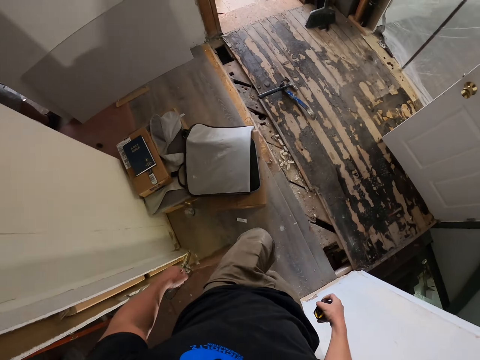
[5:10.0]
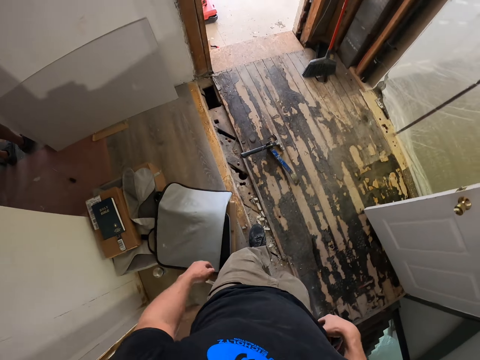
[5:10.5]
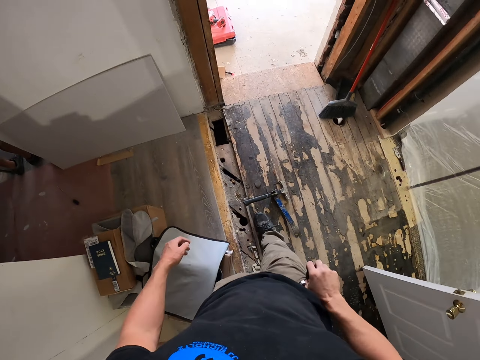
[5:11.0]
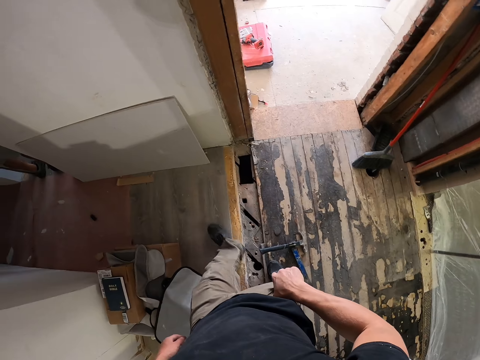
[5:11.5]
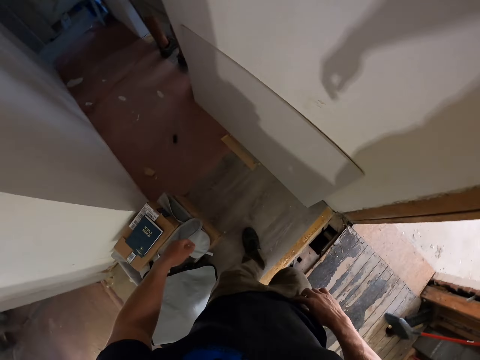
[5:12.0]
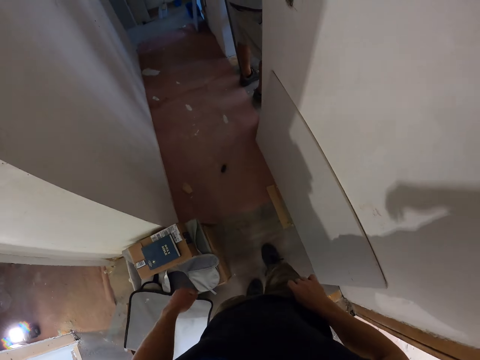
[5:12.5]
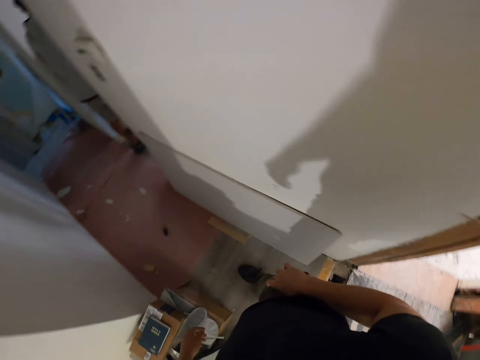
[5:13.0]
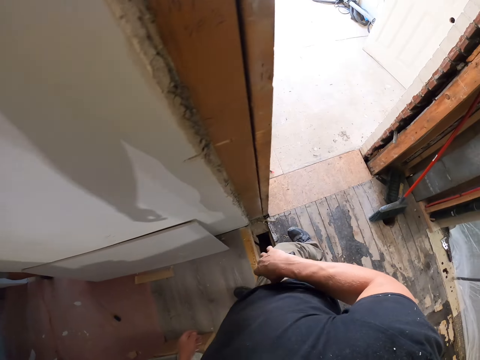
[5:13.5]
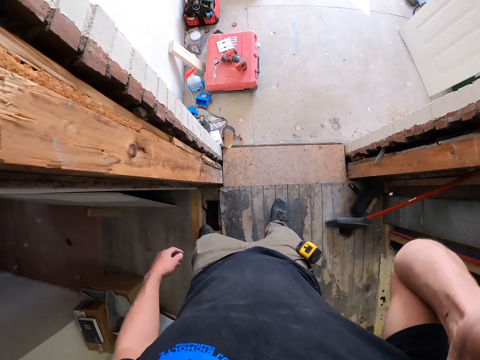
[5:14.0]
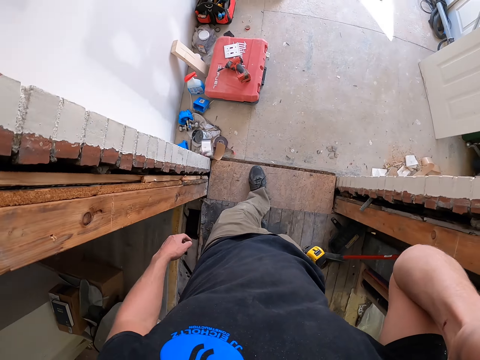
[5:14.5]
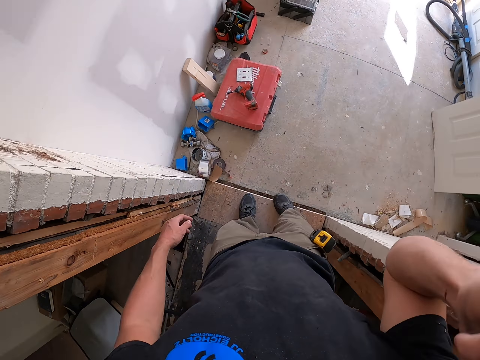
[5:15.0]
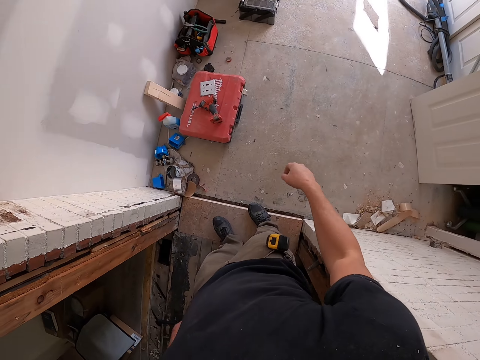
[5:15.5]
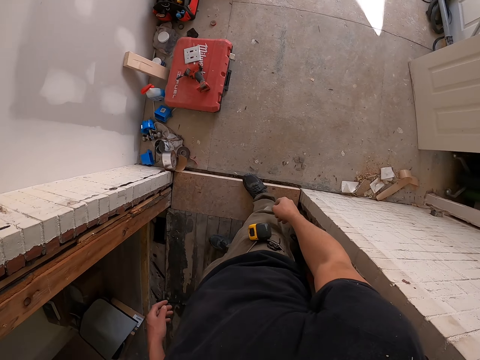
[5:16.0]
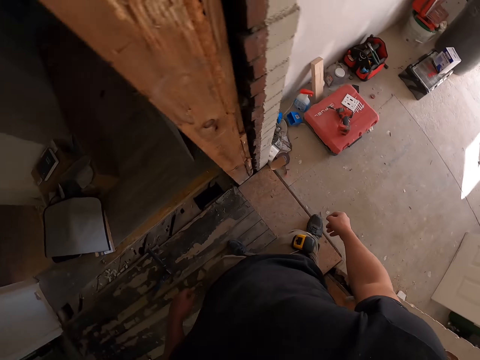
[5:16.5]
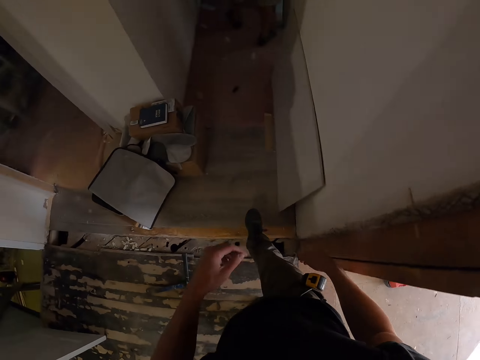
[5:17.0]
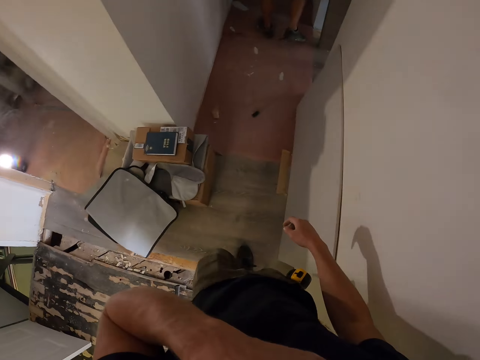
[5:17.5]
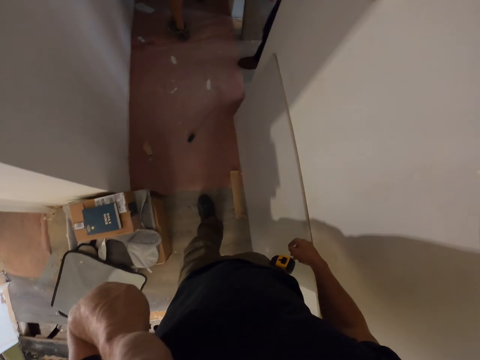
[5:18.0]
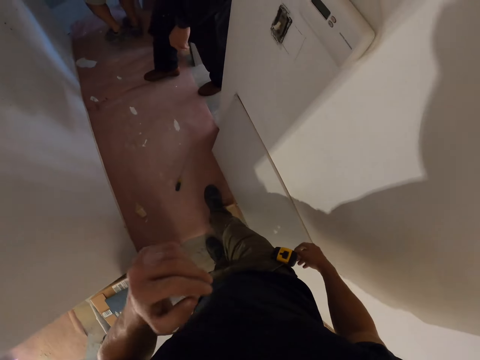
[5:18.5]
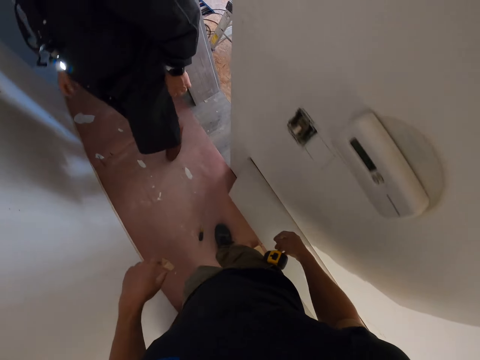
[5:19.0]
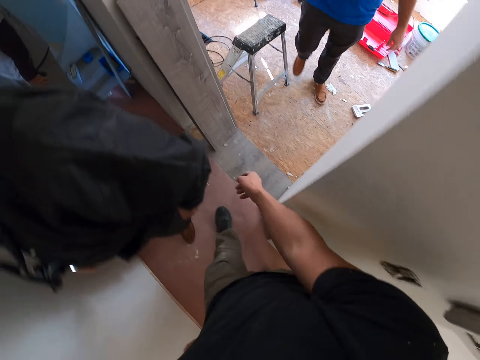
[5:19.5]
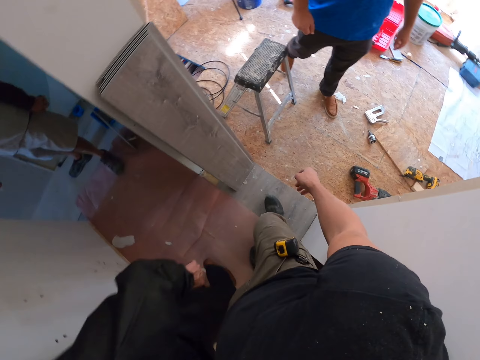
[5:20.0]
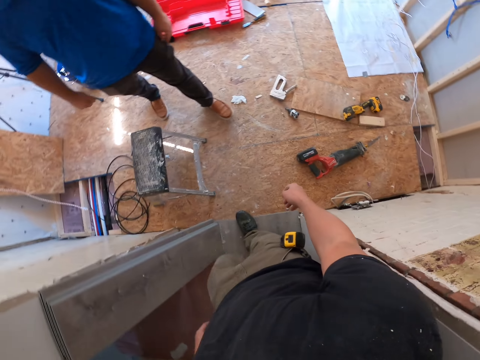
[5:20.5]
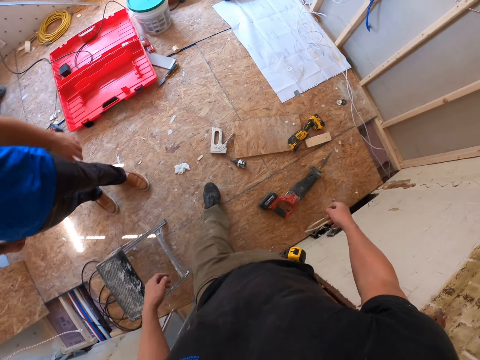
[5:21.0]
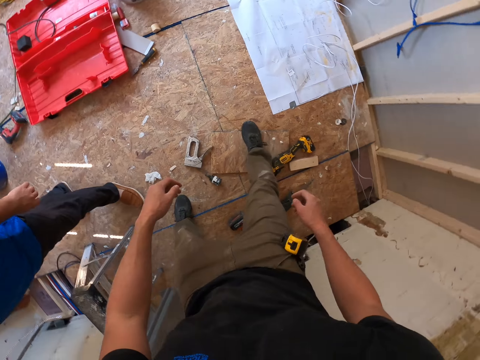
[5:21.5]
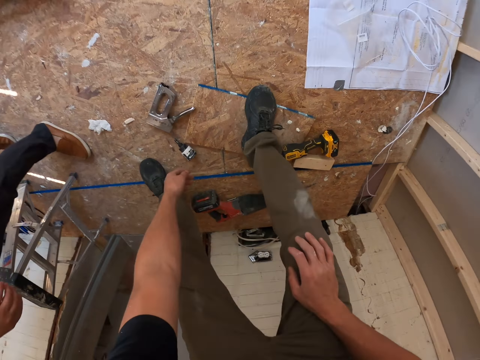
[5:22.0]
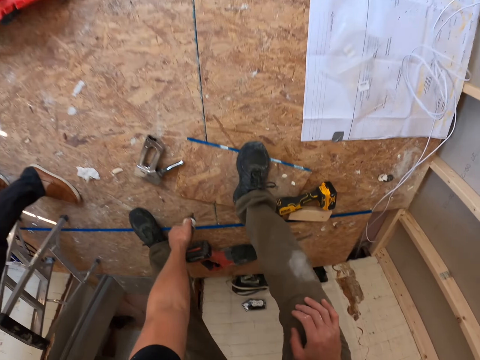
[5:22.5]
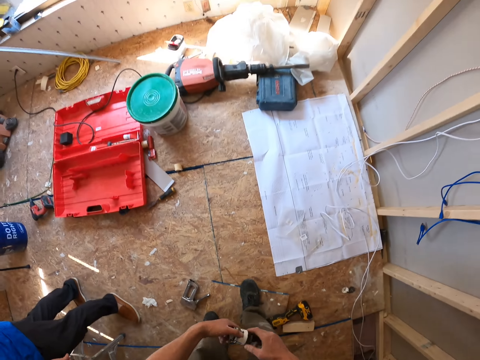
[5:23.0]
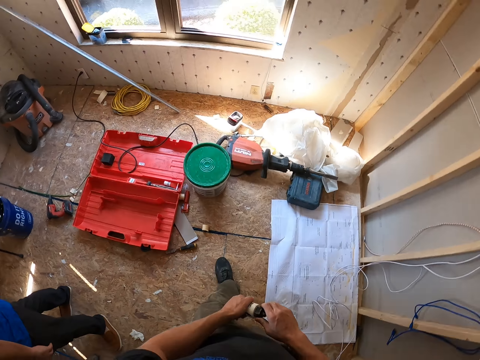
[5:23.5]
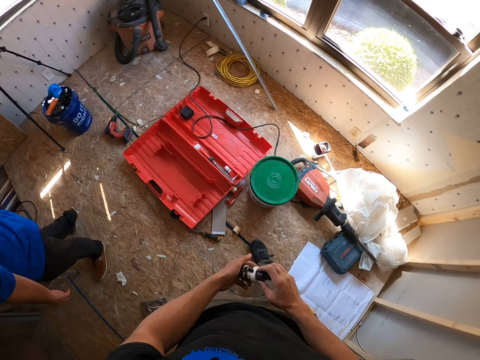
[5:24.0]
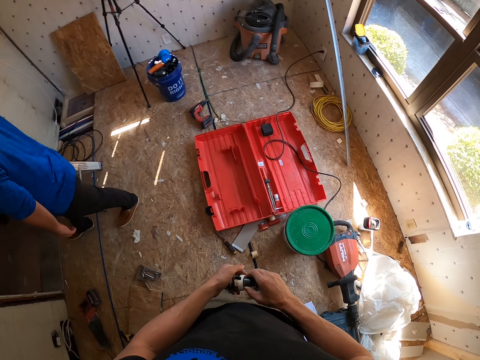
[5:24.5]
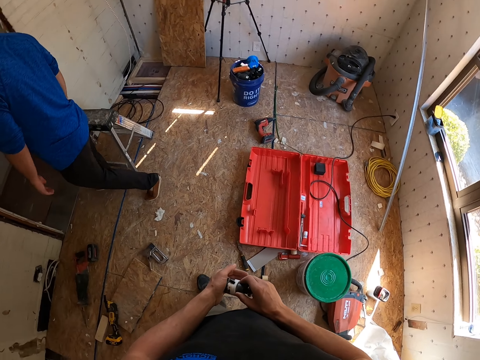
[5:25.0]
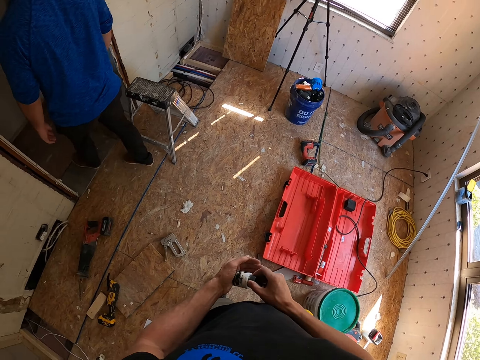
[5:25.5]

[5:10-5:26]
The camera wearer walks around the house. They turn left. They turn right. They walk forward. They turn left. They walk forward. They turn right. They walk forward. They pick up a drill chuck from the floor. They walk around the house. They turn left. They turn left again.

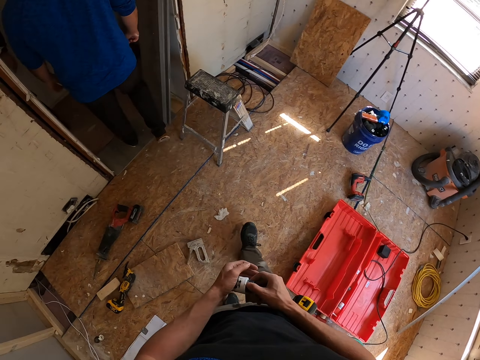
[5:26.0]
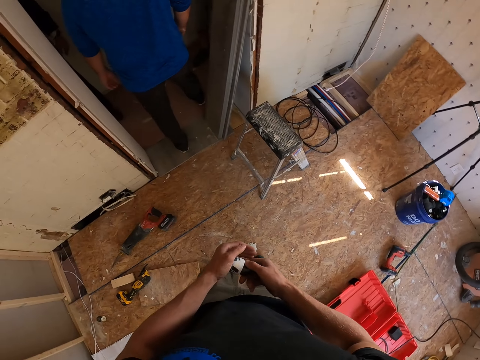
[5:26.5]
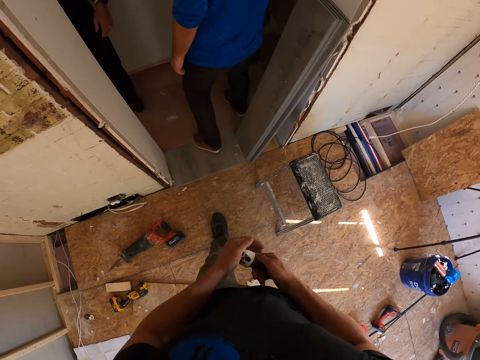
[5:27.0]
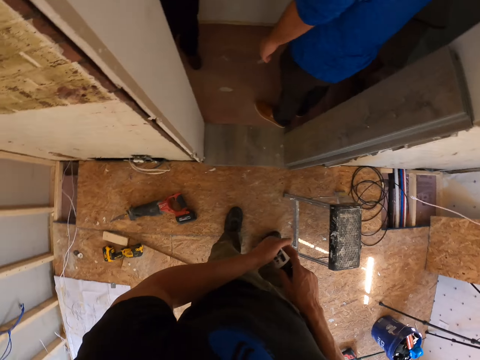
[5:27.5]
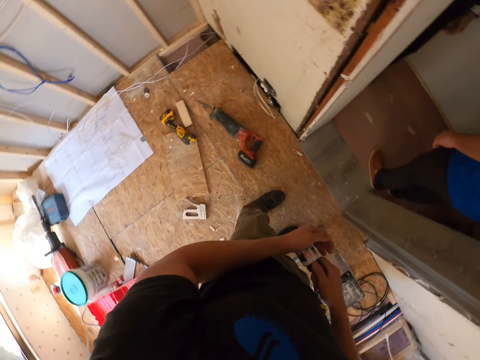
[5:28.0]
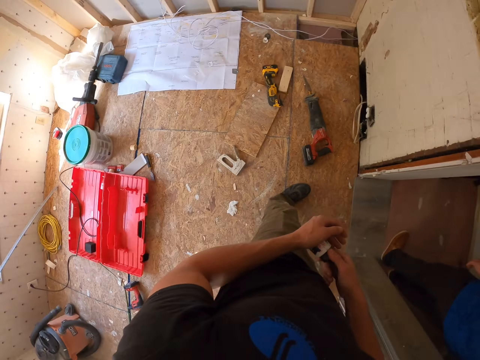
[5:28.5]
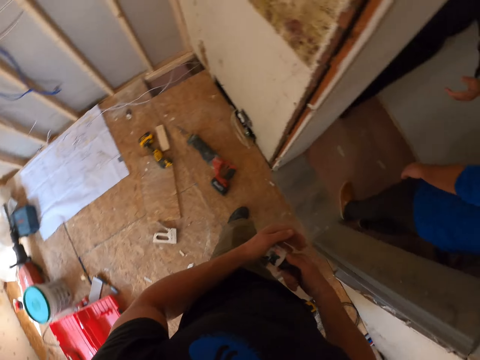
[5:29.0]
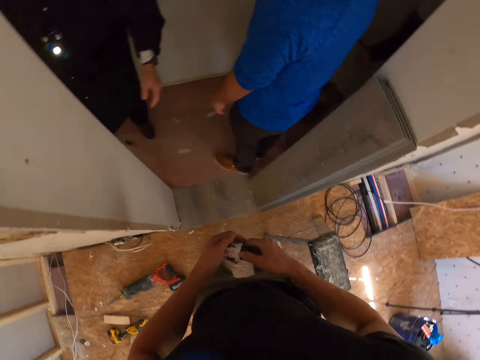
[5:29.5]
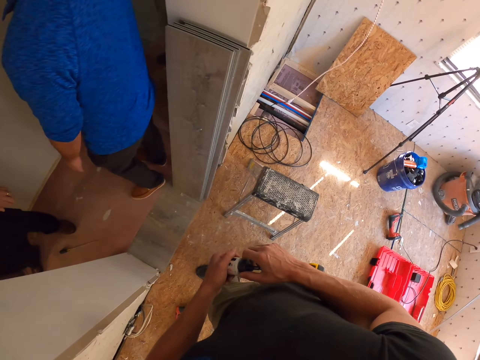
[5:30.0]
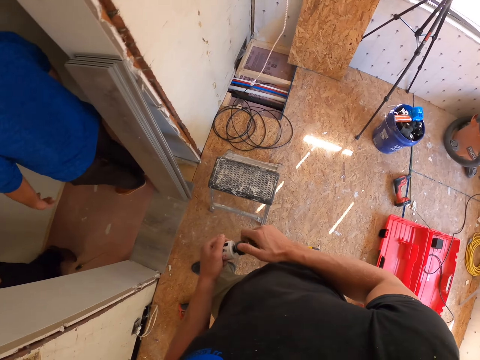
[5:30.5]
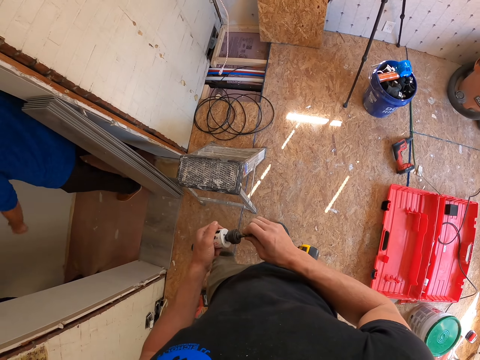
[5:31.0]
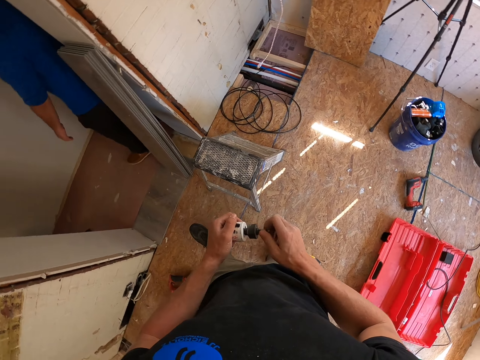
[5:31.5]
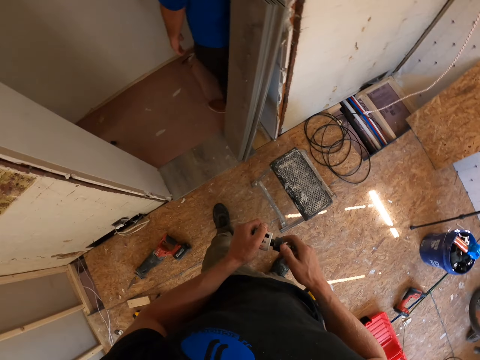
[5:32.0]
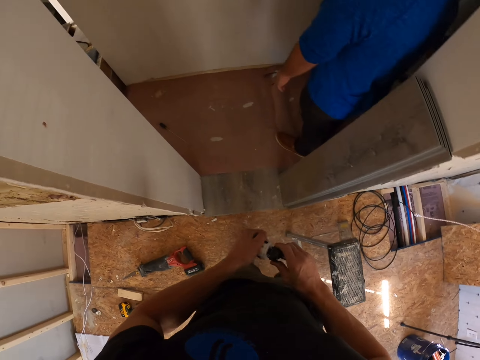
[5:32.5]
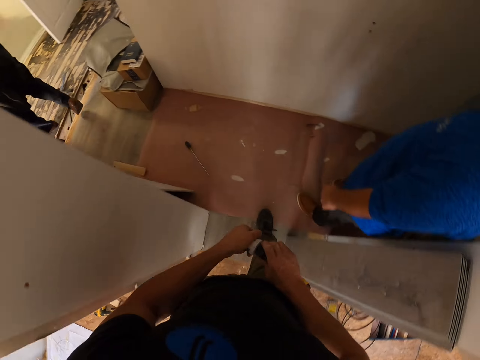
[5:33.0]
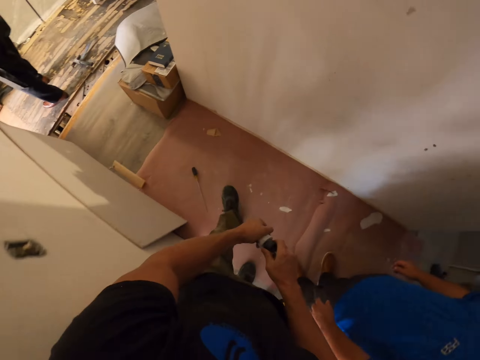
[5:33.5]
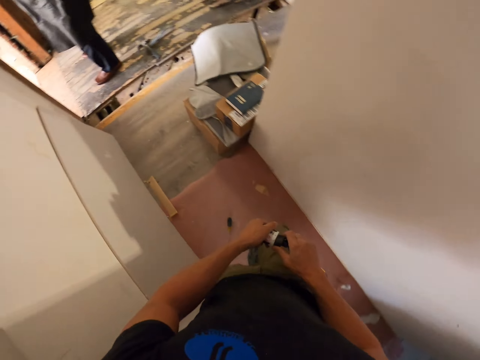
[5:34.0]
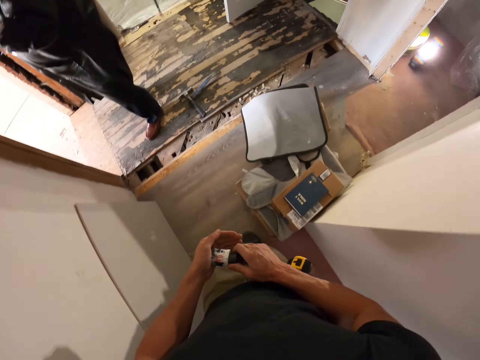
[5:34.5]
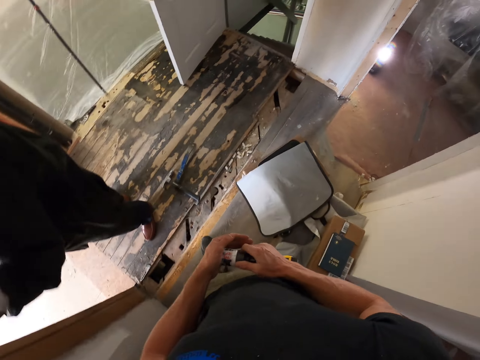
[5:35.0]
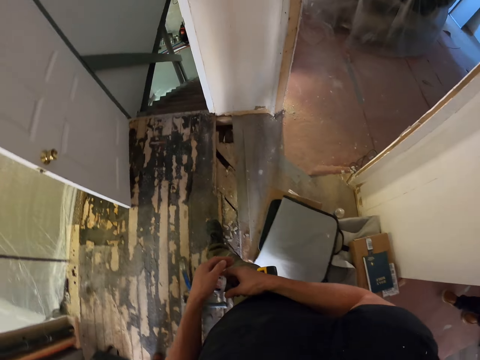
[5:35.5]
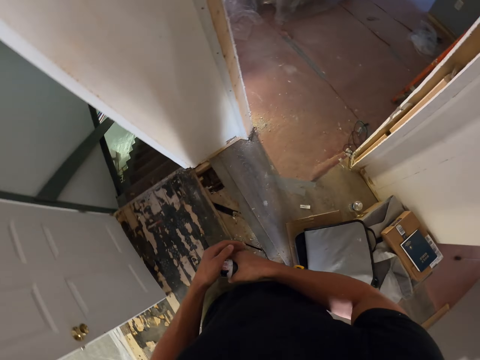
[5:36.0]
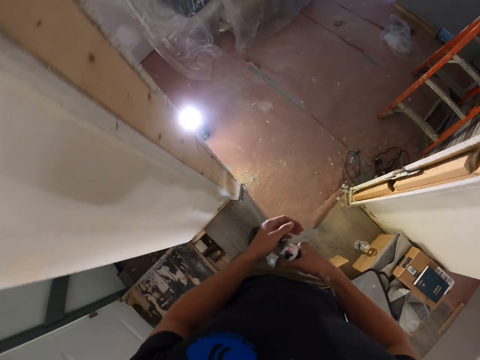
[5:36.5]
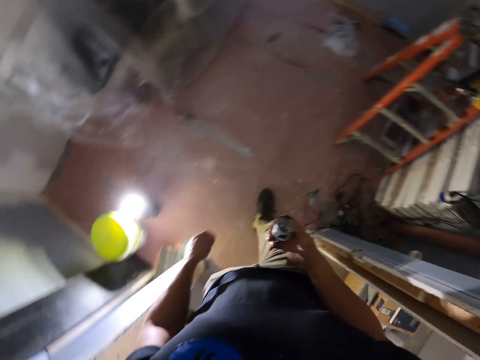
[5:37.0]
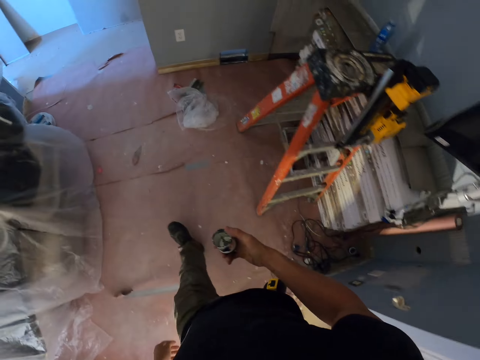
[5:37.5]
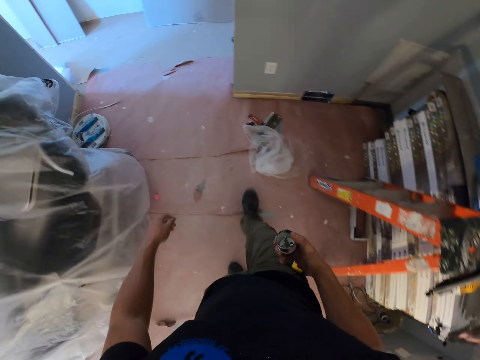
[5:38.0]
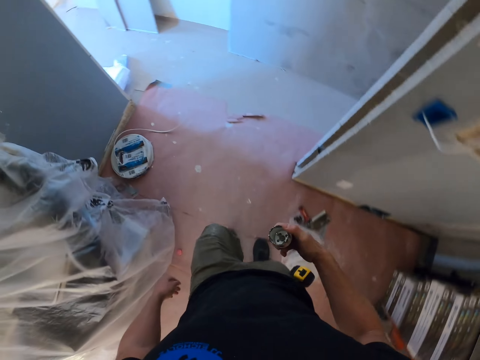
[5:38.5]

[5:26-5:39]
The camera wearer walks forward. They look around. They walk forward. They turn left. They walk forward. They turn right. They walk forward. They turn right. They walk forward.
